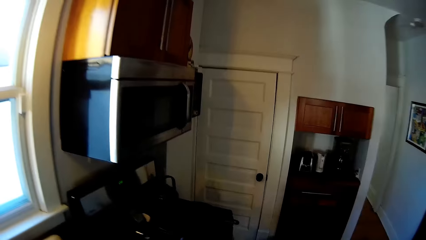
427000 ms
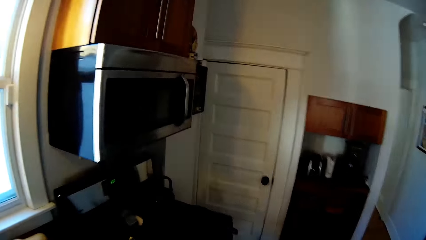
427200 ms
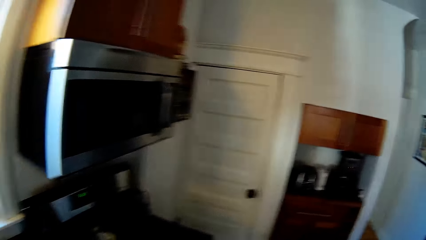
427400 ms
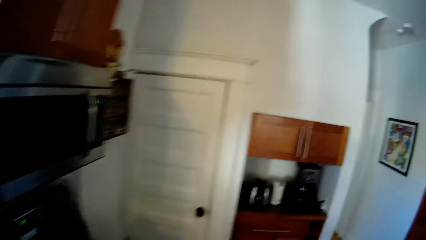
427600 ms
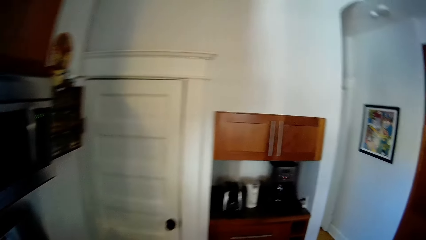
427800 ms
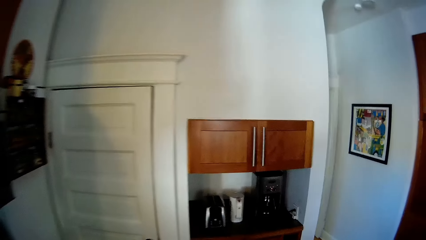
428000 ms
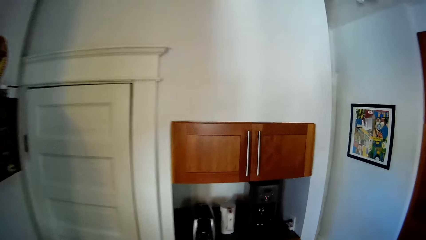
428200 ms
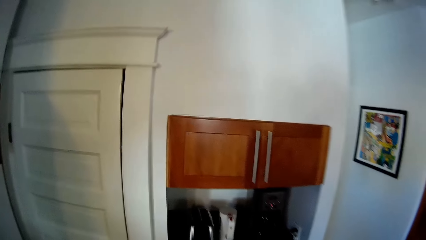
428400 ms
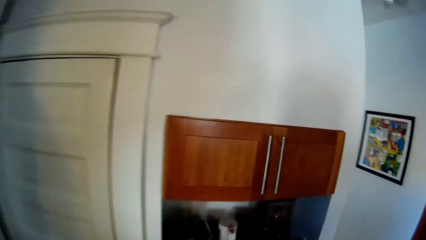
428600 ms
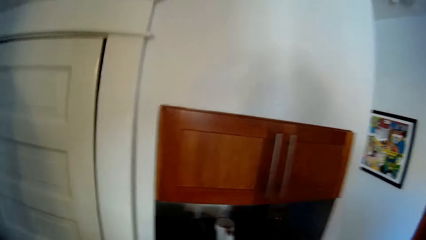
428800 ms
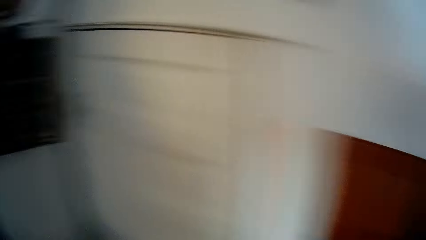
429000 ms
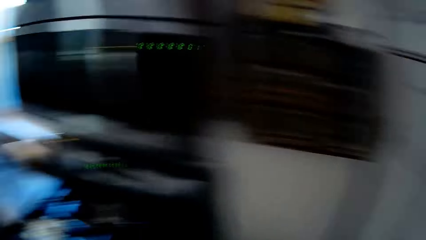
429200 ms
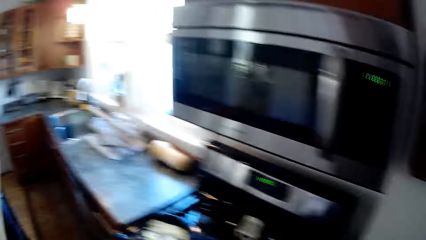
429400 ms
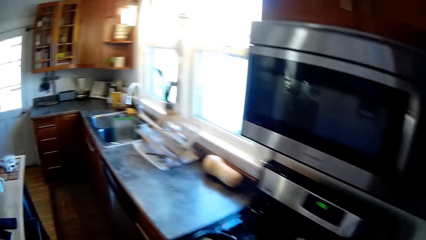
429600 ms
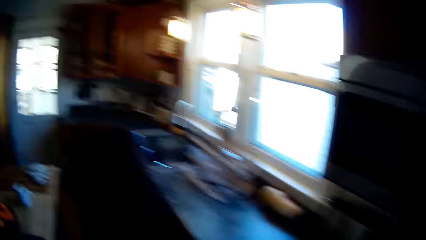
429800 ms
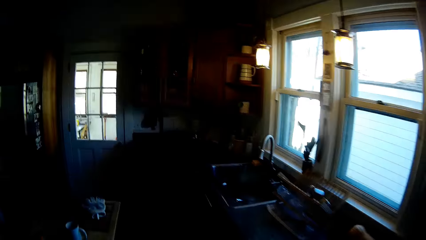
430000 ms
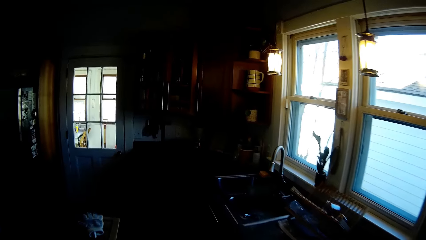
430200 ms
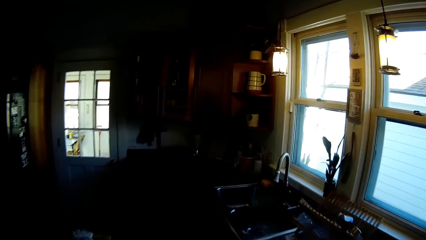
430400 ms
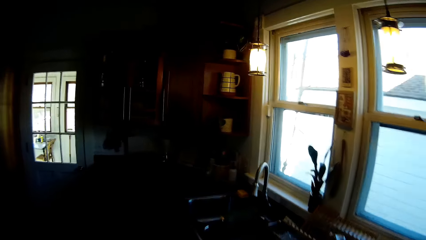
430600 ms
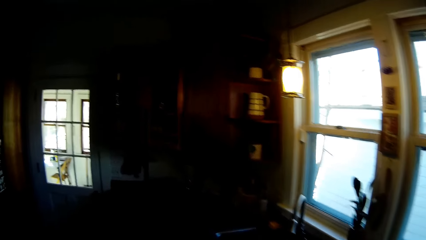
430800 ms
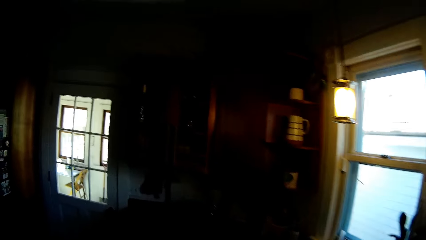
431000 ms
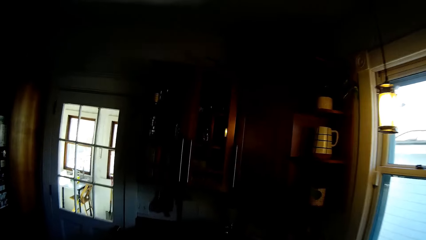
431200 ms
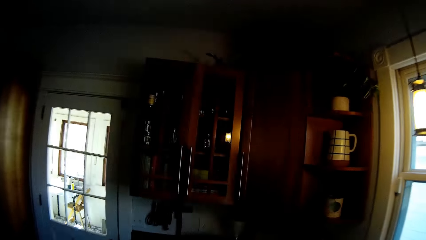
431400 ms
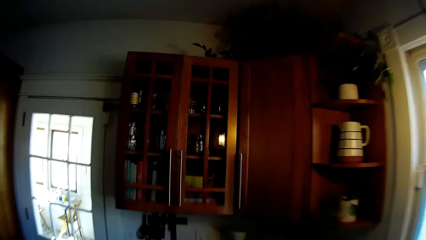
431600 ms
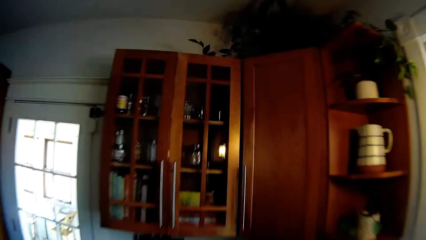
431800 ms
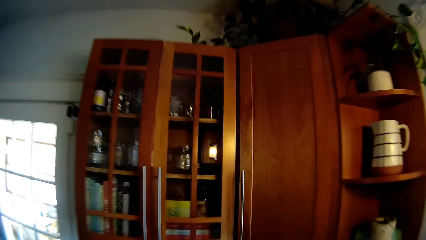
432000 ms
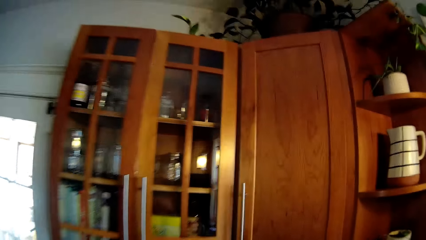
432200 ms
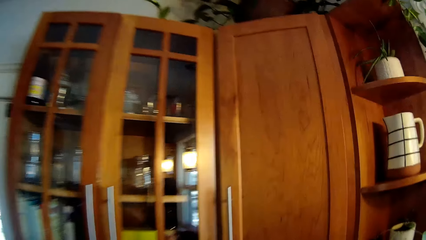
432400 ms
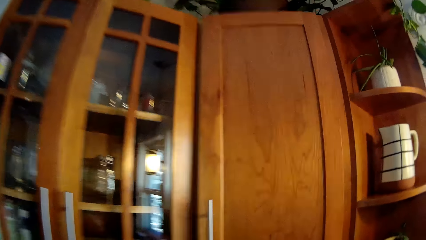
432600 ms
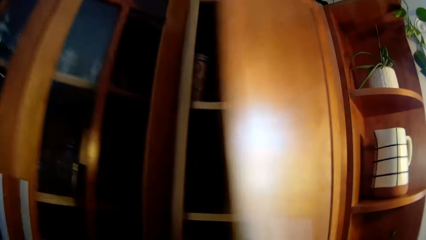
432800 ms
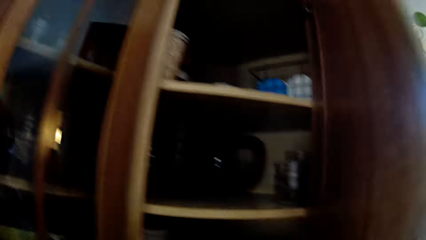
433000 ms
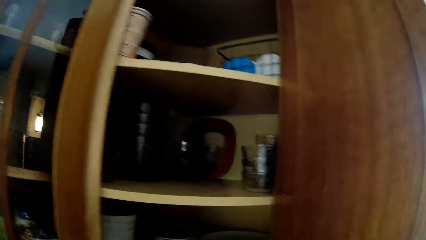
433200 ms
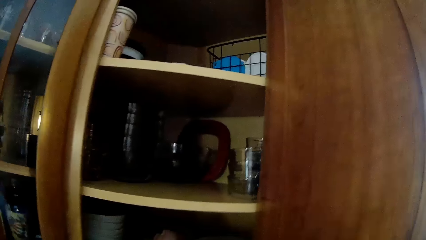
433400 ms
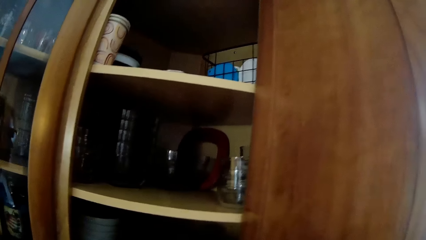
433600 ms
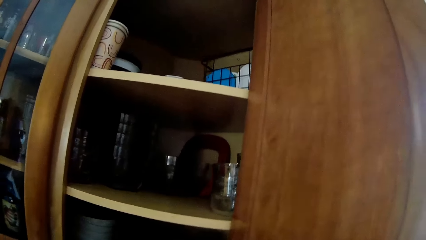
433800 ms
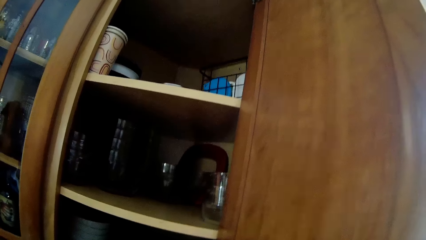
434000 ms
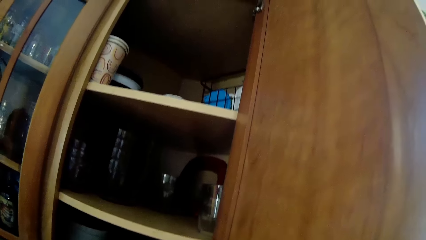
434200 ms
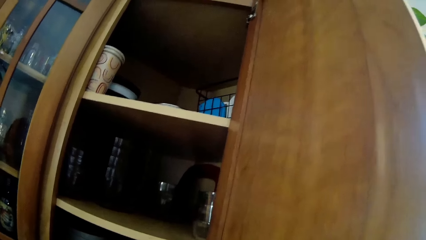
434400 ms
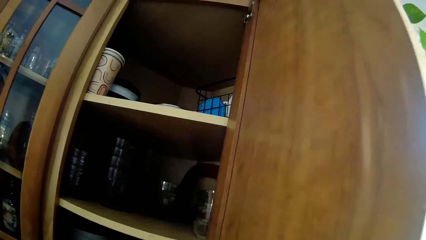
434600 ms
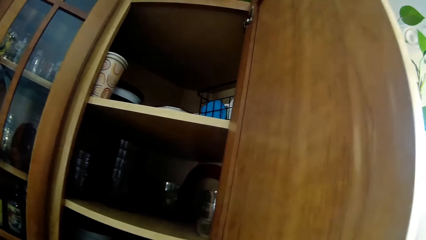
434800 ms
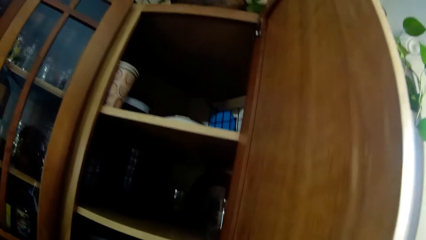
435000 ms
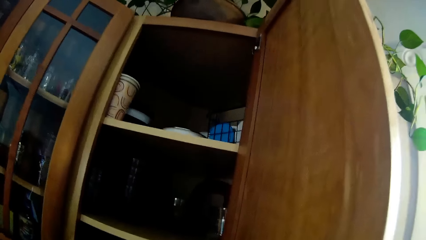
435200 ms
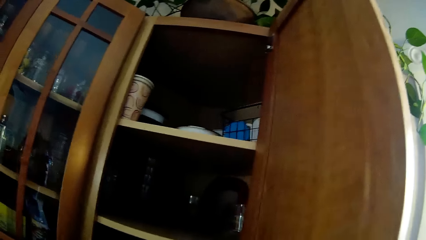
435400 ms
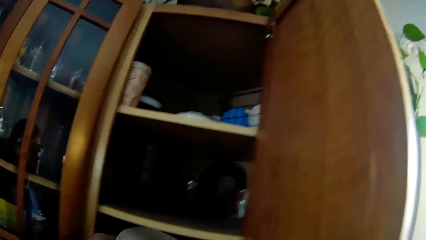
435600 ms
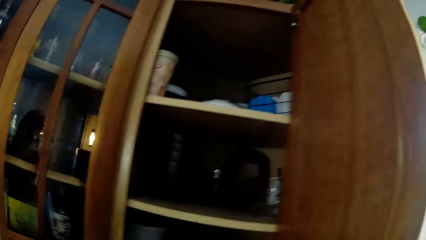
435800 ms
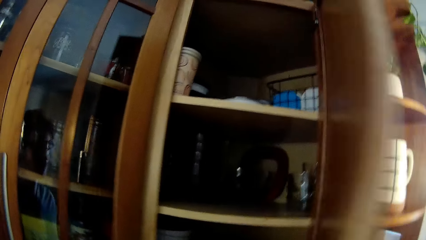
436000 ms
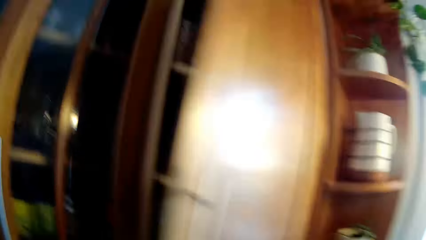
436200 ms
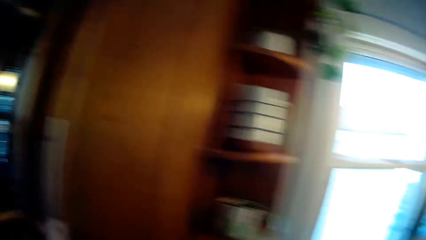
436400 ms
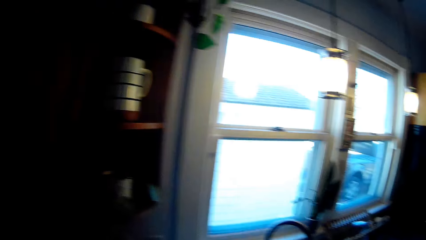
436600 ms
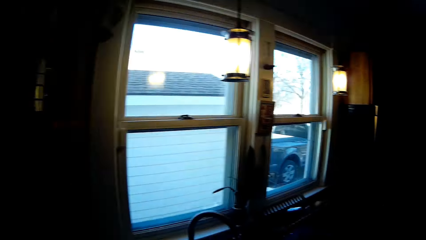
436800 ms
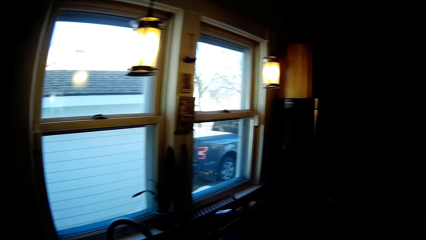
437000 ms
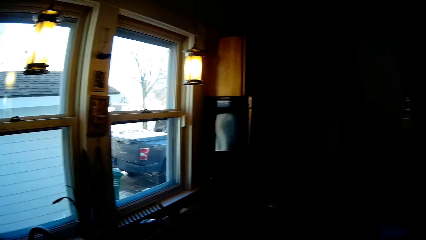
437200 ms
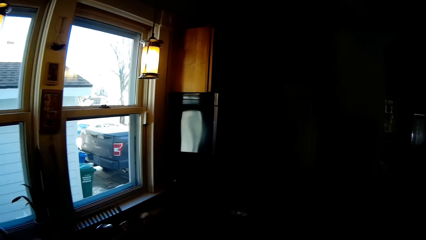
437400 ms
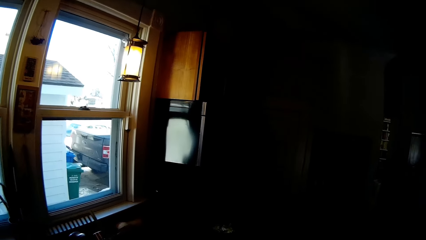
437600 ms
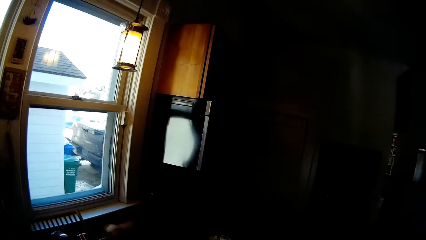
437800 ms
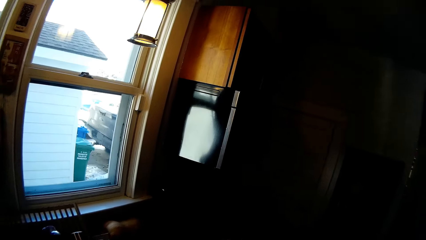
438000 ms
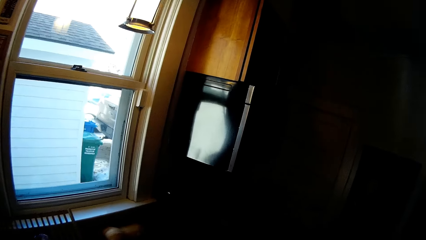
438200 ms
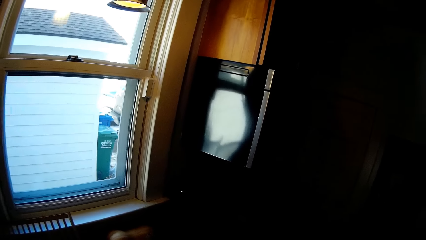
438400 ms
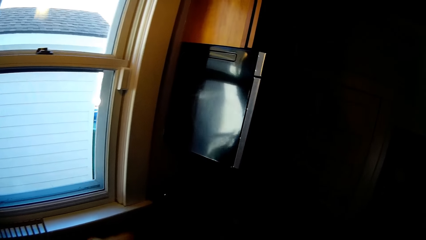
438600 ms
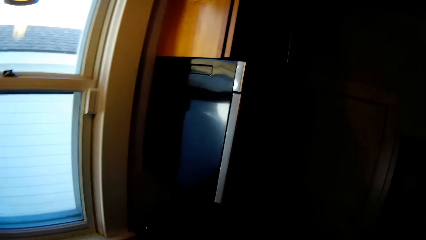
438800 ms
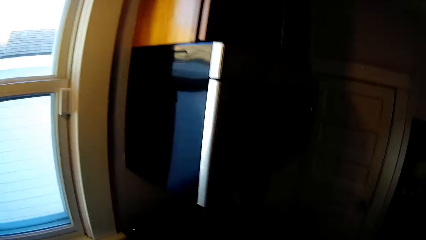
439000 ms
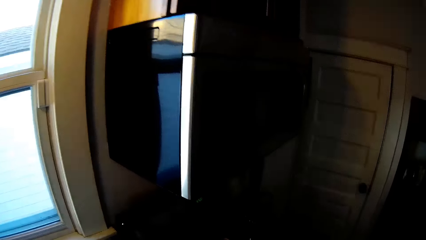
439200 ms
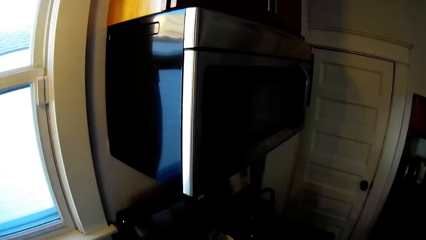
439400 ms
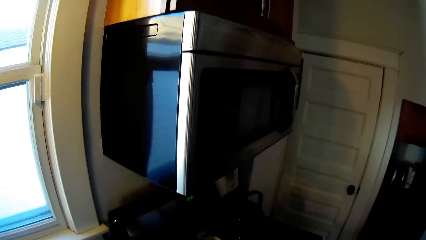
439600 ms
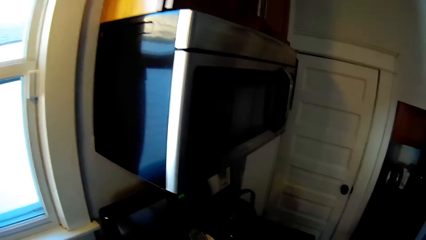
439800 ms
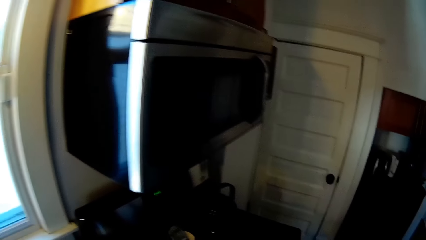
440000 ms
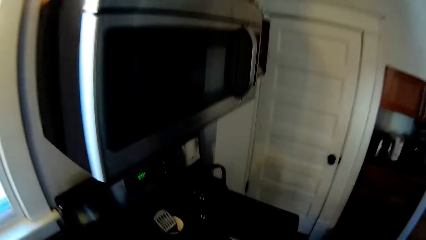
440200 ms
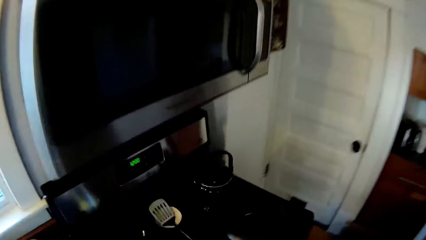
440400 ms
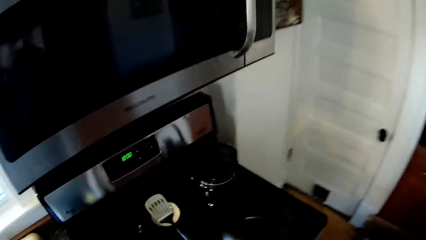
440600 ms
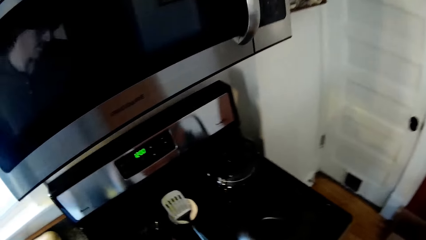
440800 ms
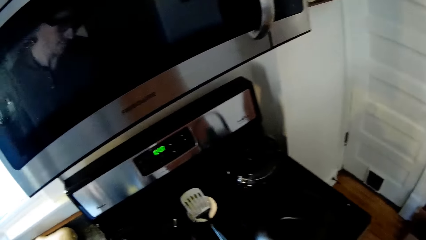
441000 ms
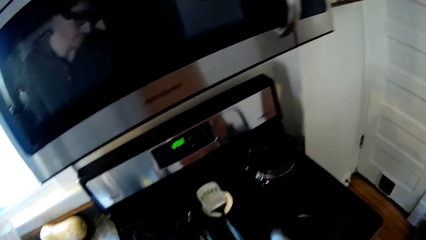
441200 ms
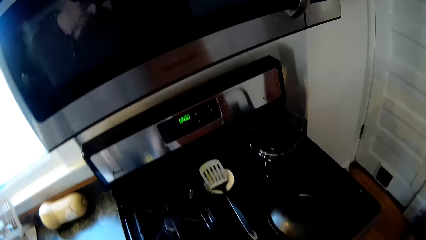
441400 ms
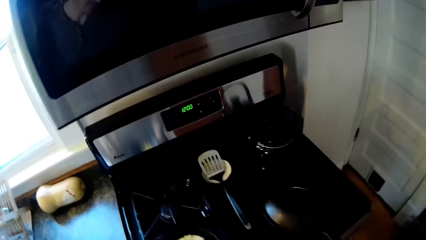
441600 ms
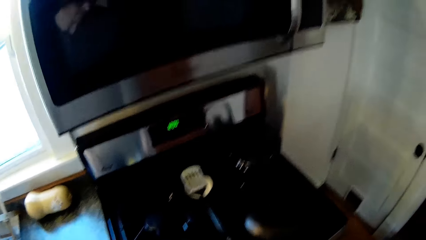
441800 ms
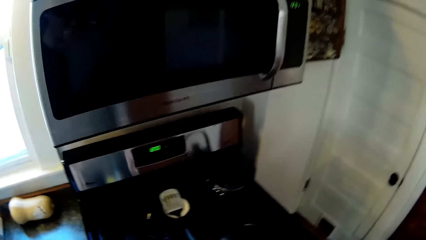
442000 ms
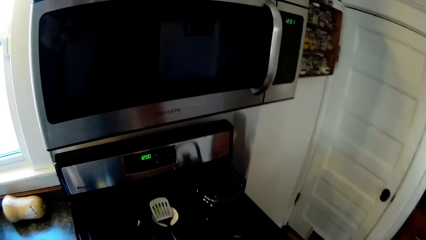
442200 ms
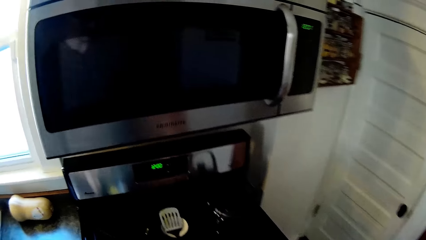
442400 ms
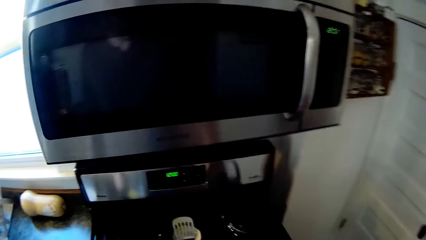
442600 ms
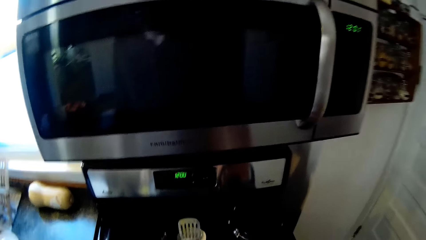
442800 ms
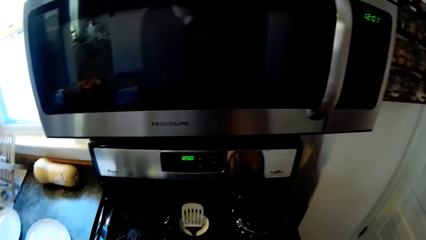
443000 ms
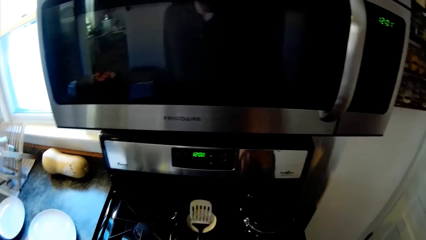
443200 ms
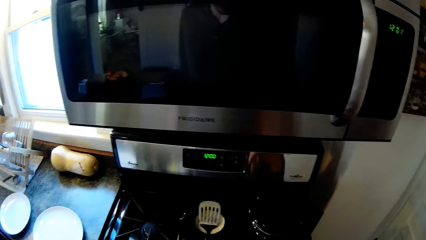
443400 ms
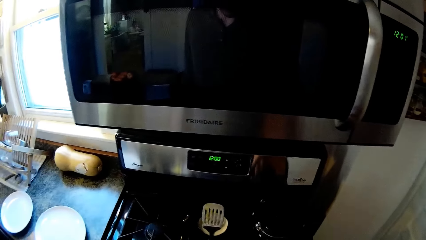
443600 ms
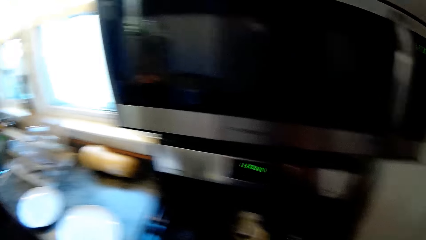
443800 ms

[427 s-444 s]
The camera wearer walks. He opens the kitchen cabinet with his right hand. He looks inside the cabinet. He picks up a plate from the cabinet with his left hand. He closes the cabinet with his right hand. He walks.
